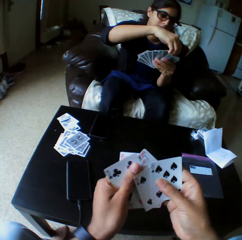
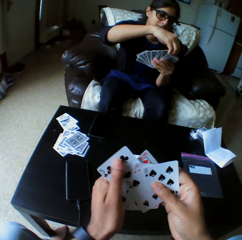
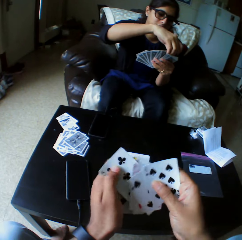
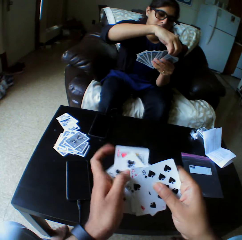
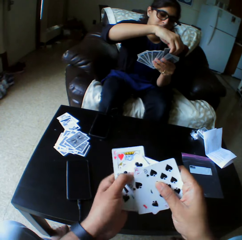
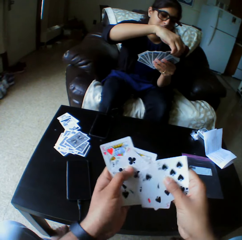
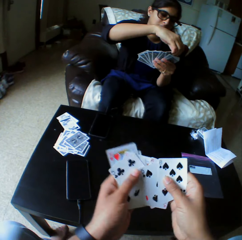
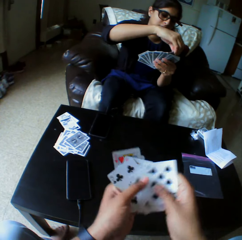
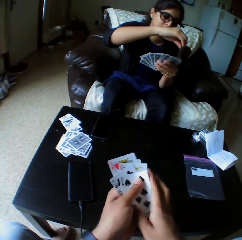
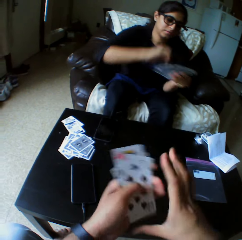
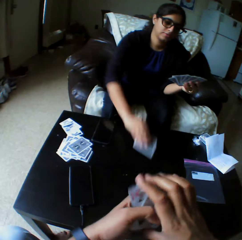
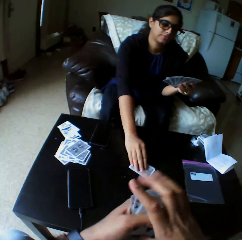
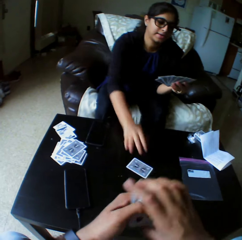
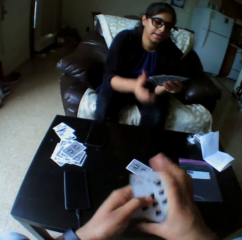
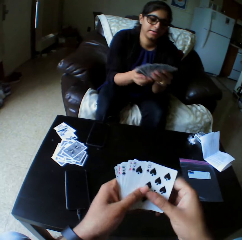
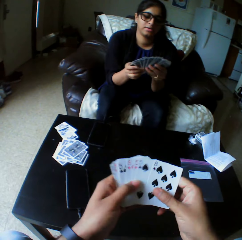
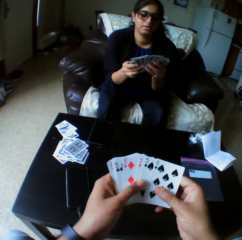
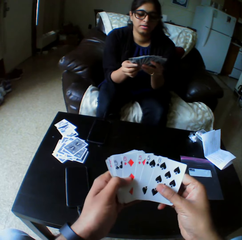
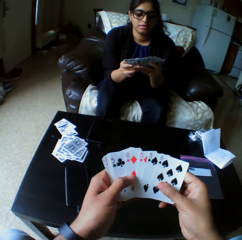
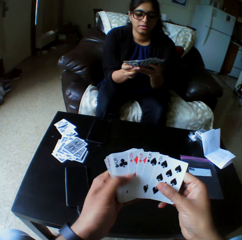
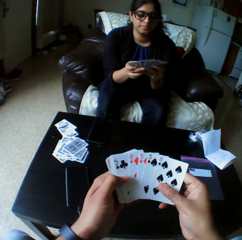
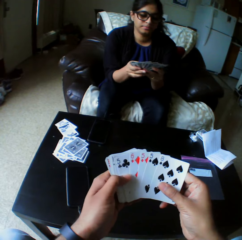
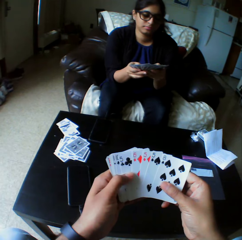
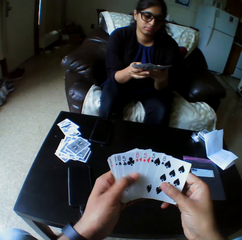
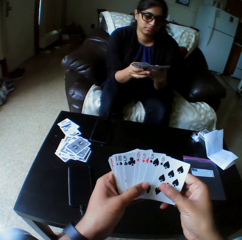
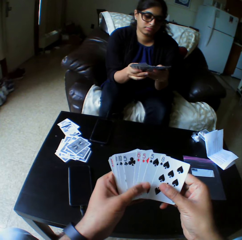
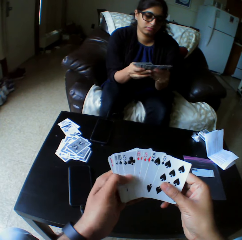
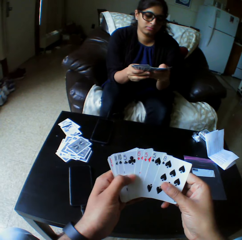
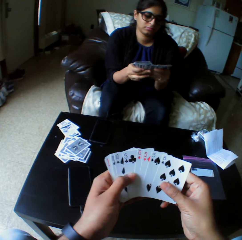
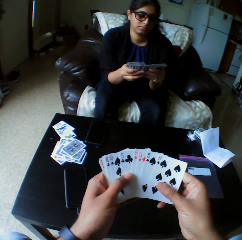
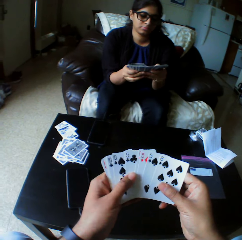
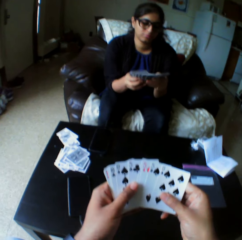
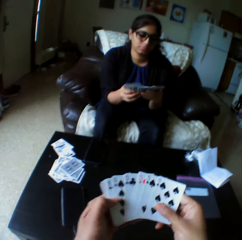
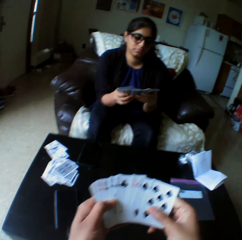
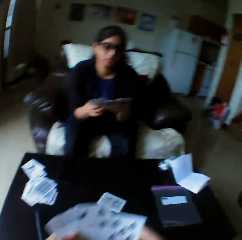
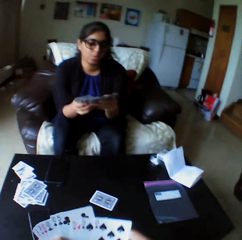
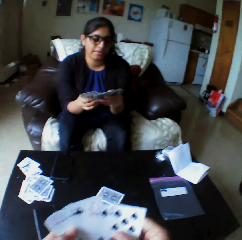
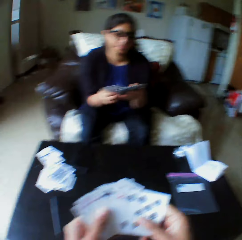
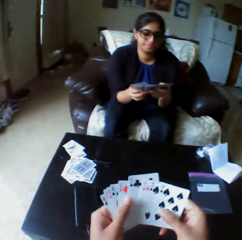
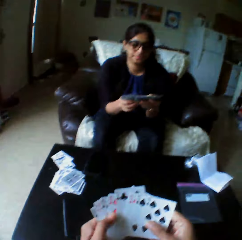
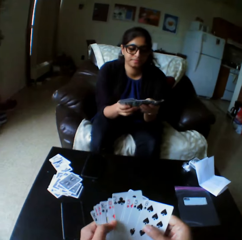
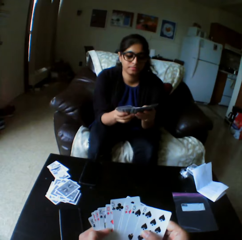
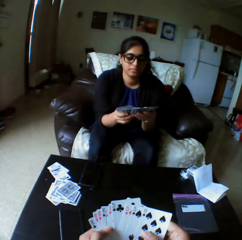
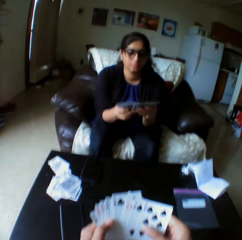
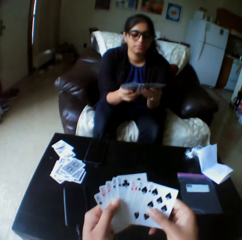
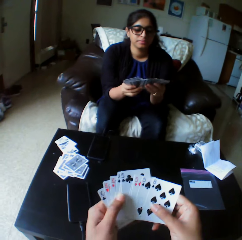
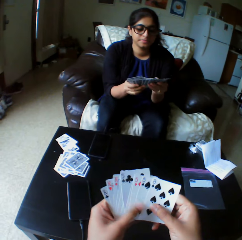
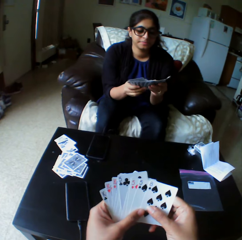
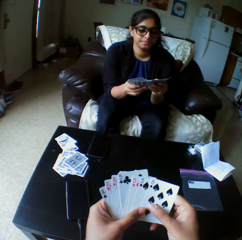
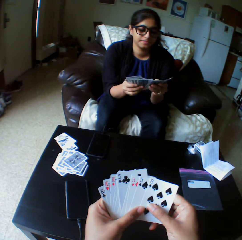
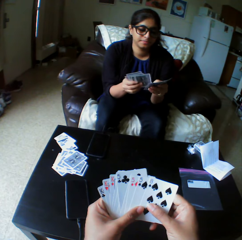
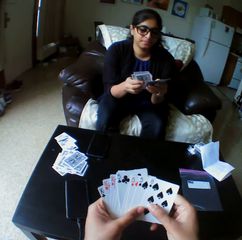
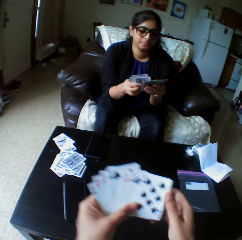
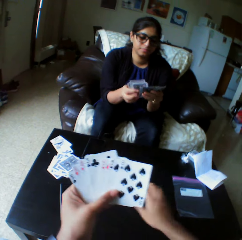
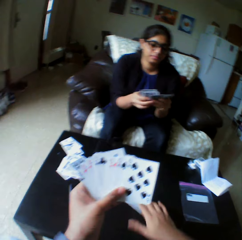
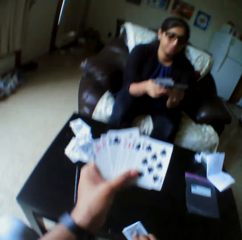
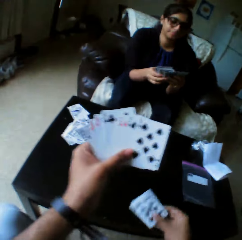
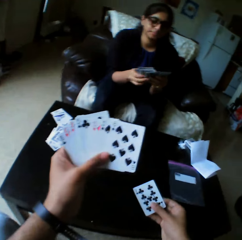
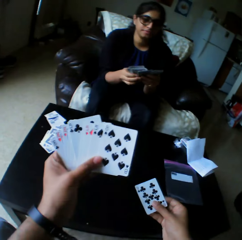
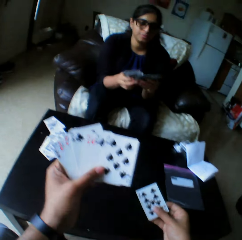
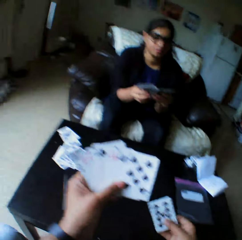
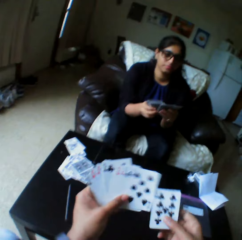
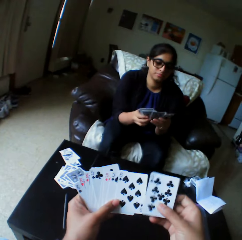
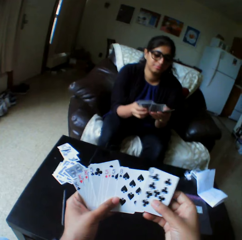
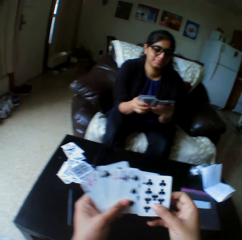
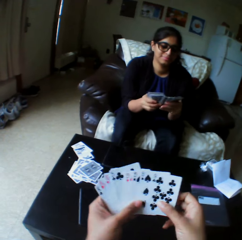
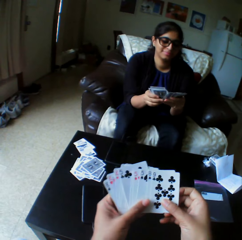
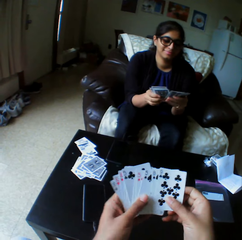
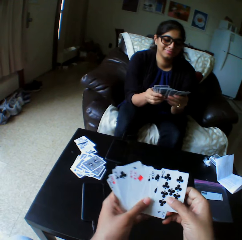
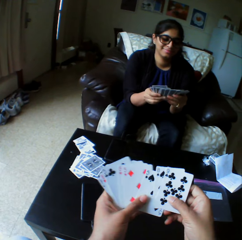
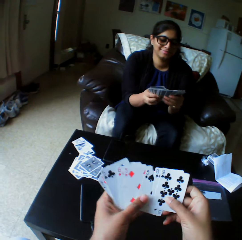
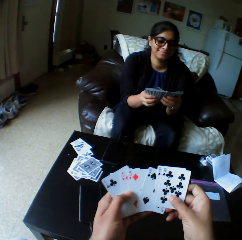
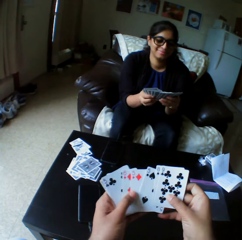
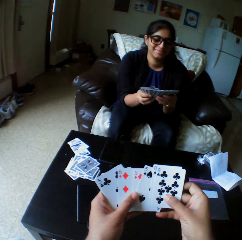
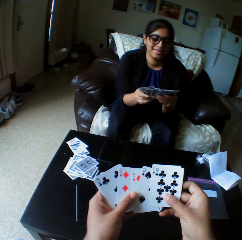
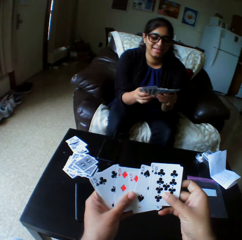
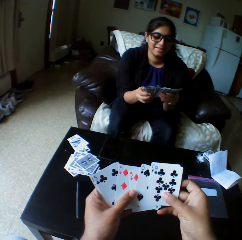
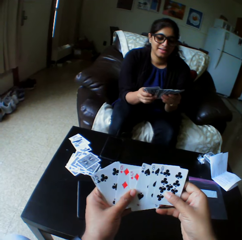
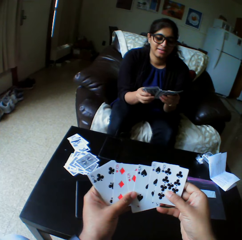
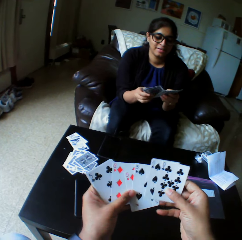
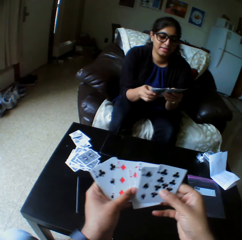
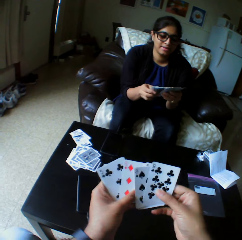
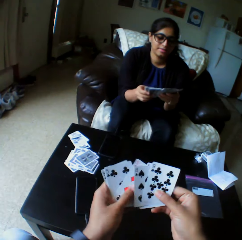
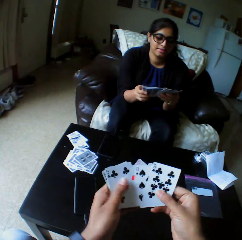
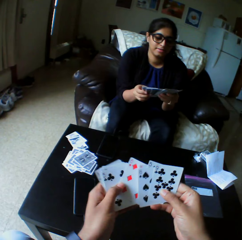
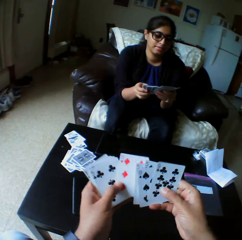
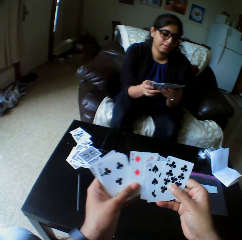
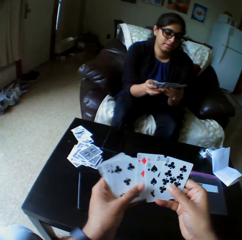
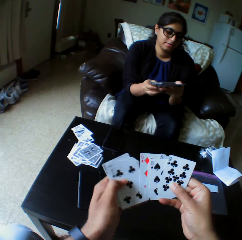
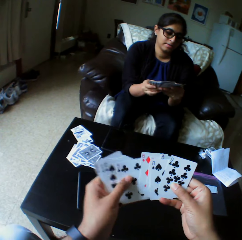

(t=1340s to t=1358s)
A woman drops cards with her right hand. The woman shuffles the cards with both hands and selects the play cards. The camera wearer converses. They pick up cards on the table with the right hand. They select the play cards. They shuffle the cards with both hands.

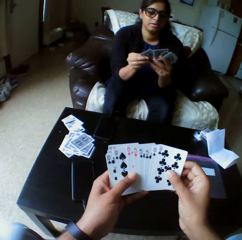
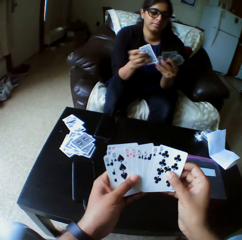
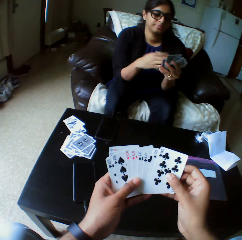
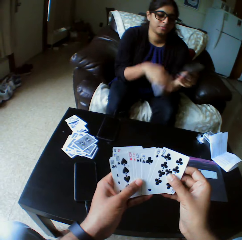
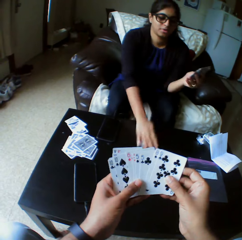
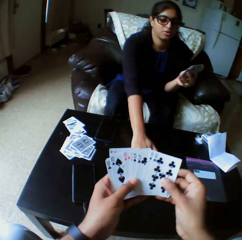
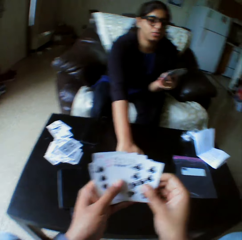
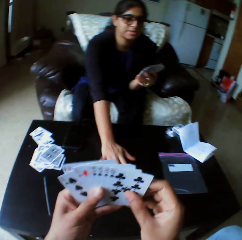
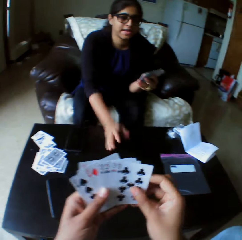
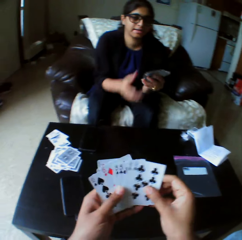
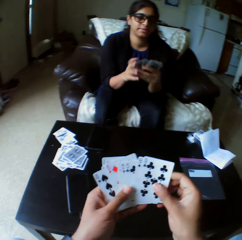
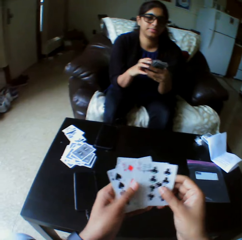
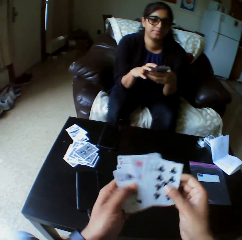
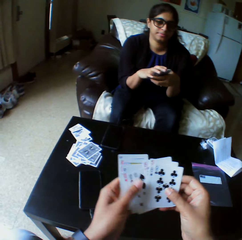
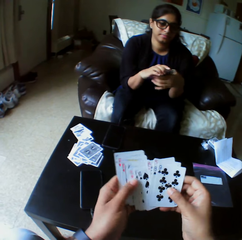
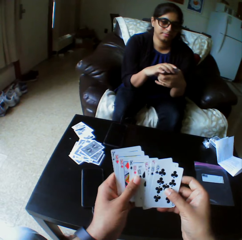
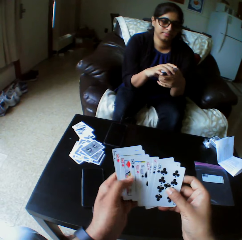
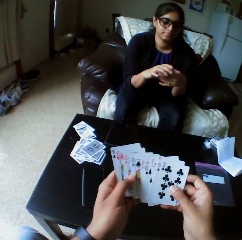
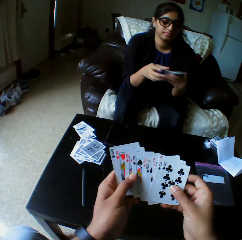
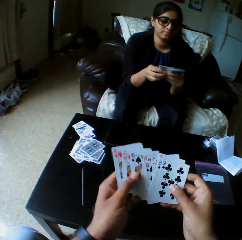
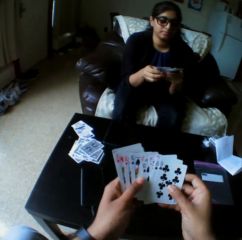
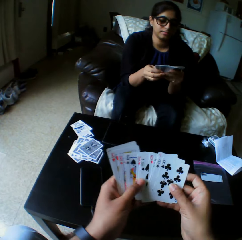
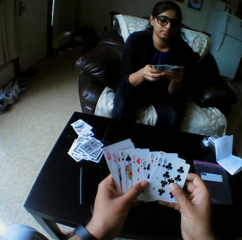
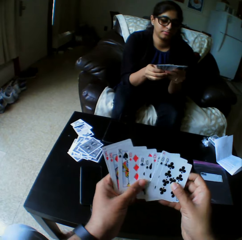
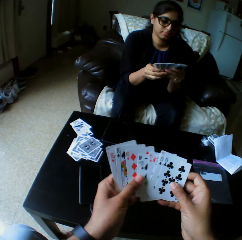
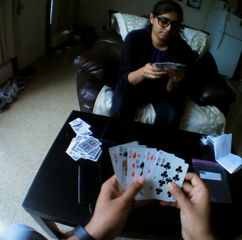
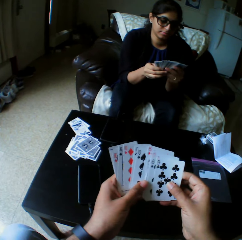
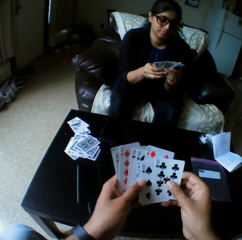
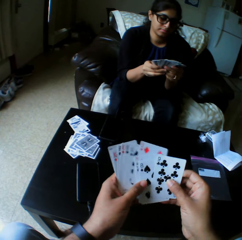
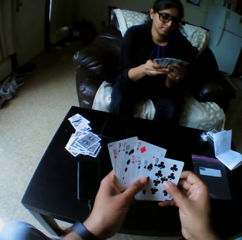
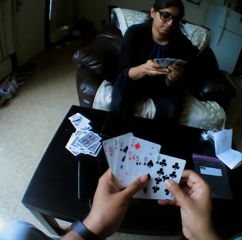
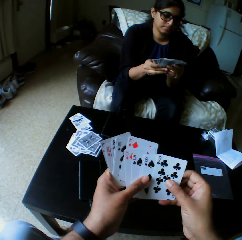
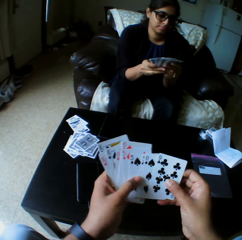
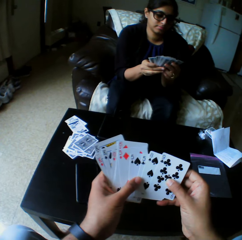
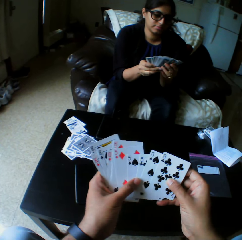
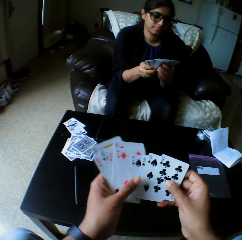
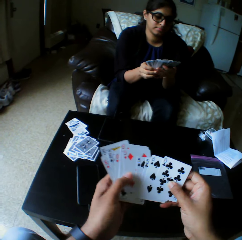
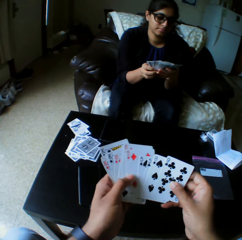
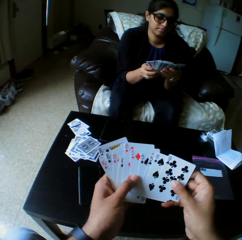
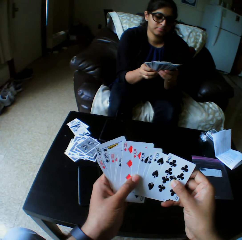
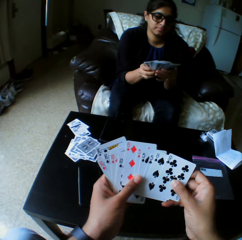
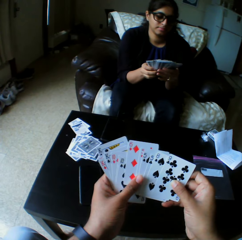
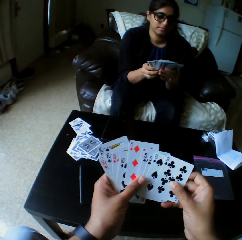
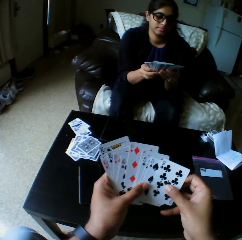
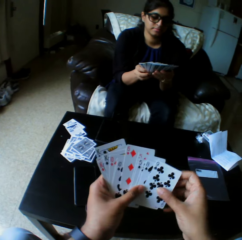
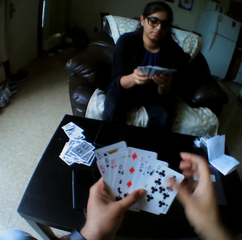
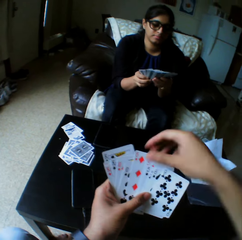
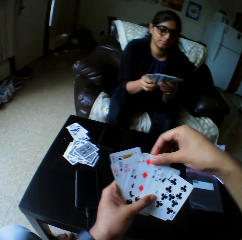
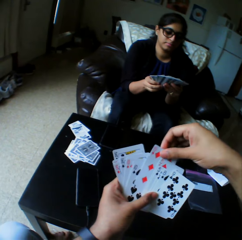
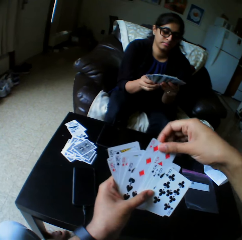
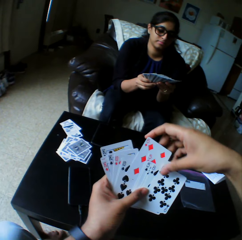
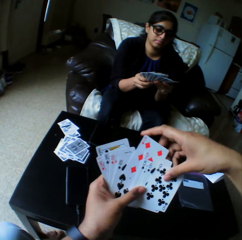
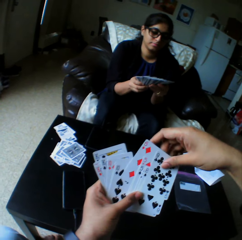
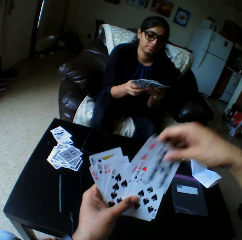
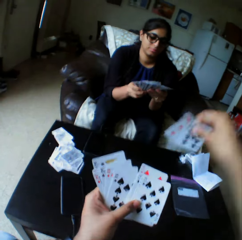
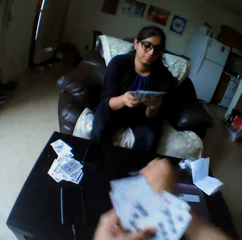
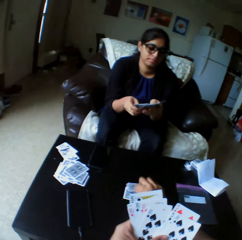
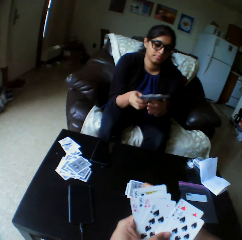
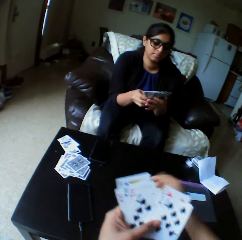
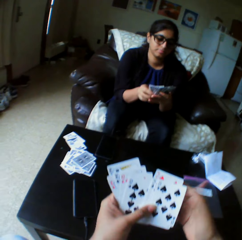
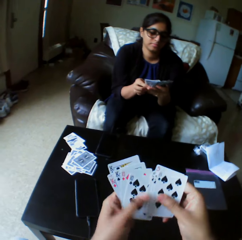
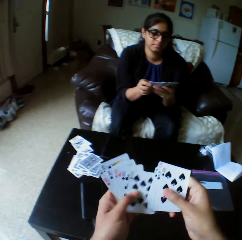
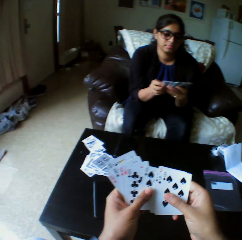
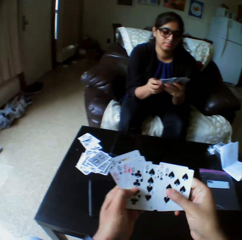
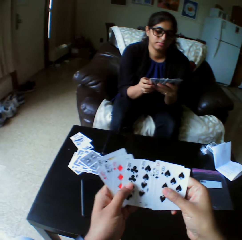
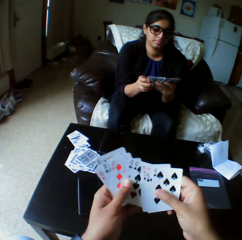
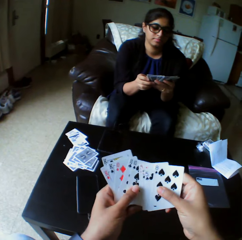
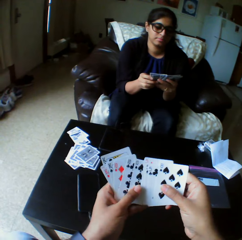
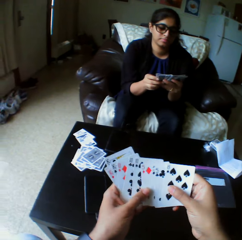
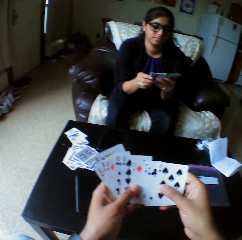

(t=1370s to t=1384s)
A woman drops a card on the table with her right hand. The woman shuffles cards with both hands and selects the play cards. The camera wearer takes the play card. They drop the card on the table with the right hand. They shuffle the cards with both hands and select the play cards.
